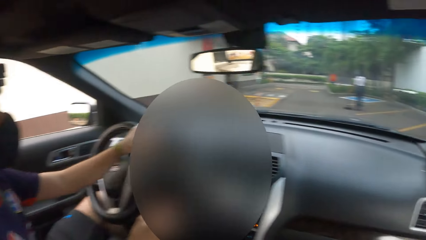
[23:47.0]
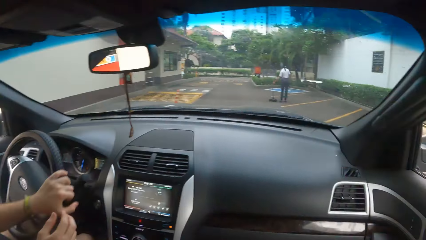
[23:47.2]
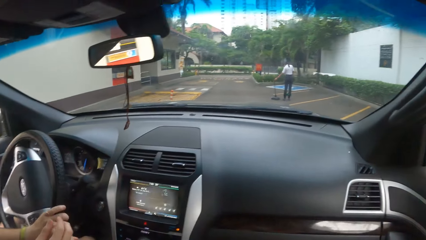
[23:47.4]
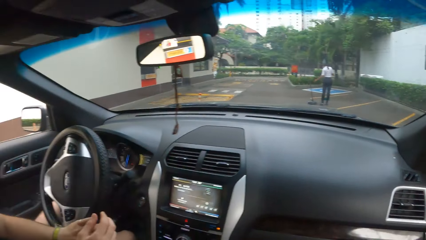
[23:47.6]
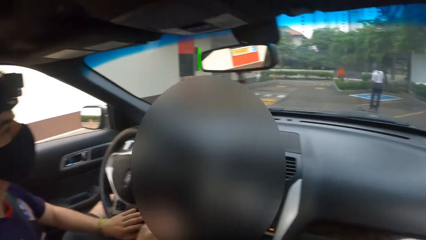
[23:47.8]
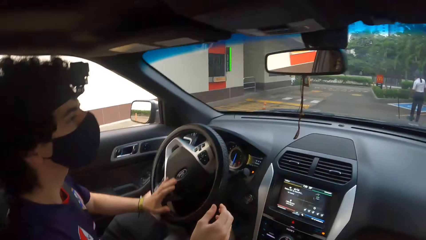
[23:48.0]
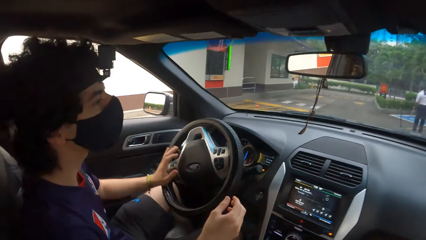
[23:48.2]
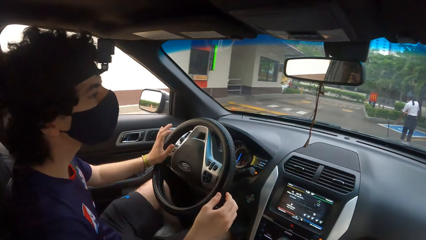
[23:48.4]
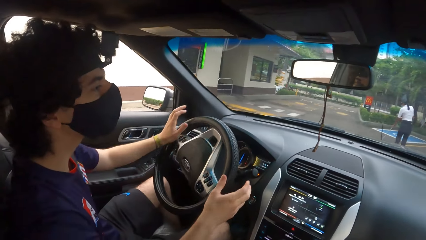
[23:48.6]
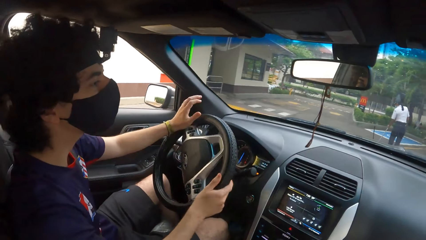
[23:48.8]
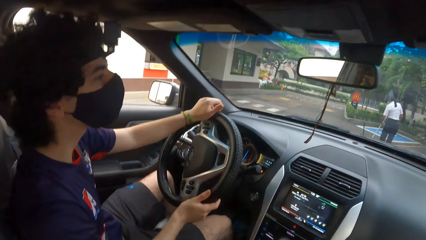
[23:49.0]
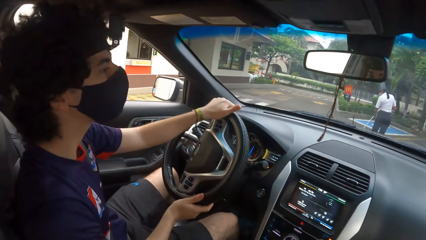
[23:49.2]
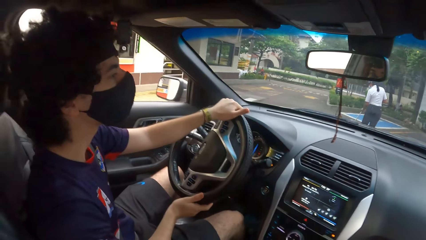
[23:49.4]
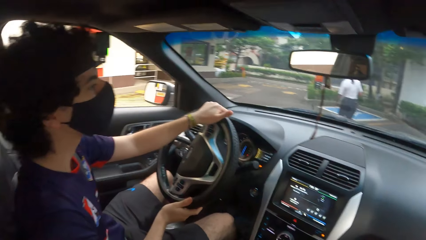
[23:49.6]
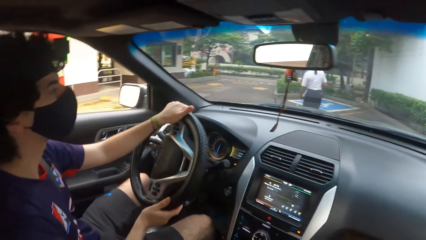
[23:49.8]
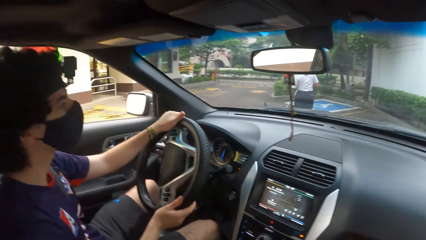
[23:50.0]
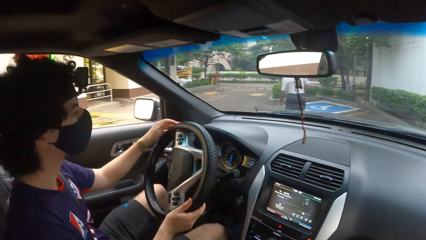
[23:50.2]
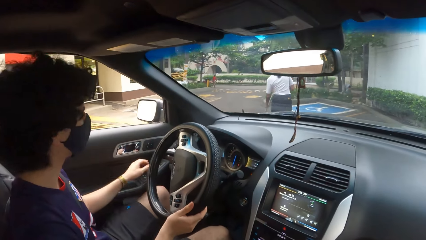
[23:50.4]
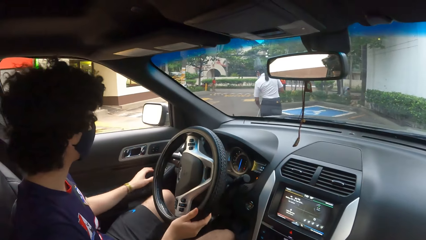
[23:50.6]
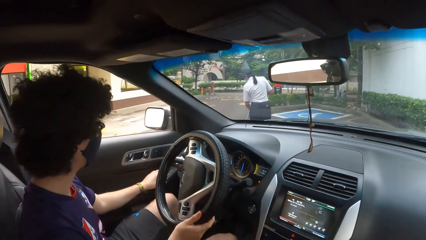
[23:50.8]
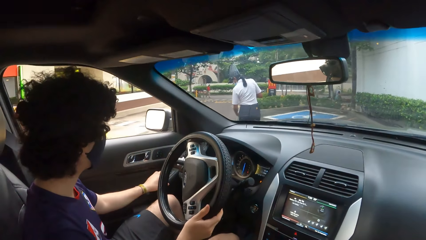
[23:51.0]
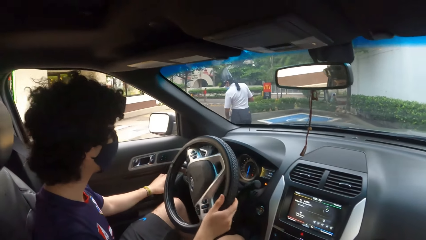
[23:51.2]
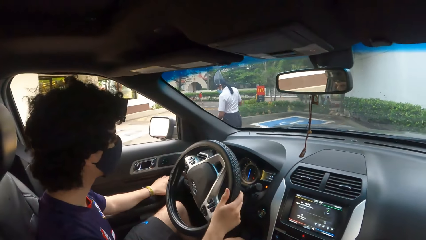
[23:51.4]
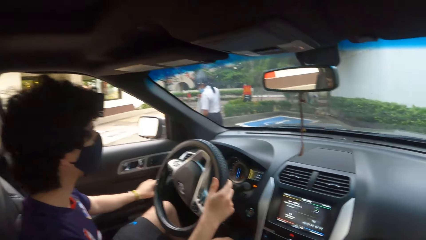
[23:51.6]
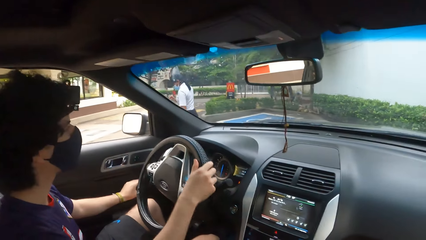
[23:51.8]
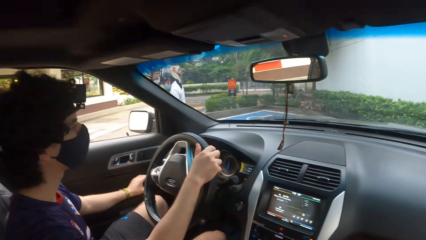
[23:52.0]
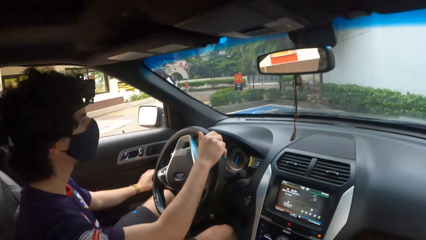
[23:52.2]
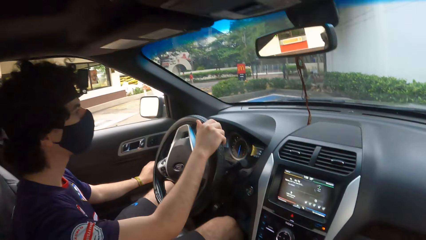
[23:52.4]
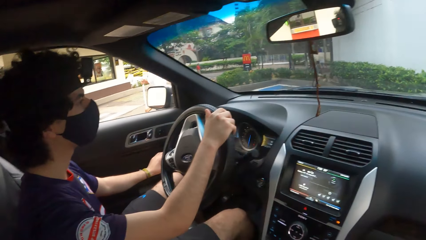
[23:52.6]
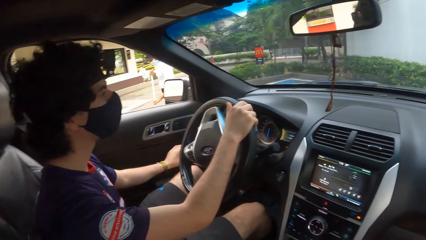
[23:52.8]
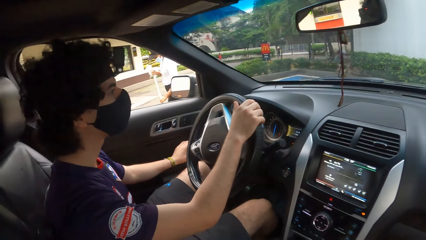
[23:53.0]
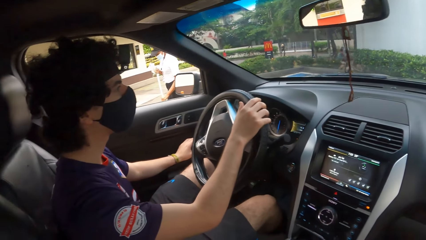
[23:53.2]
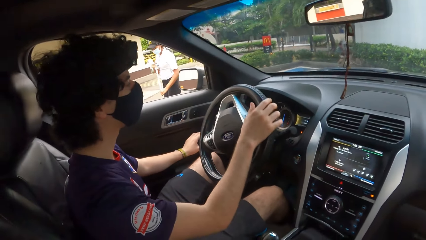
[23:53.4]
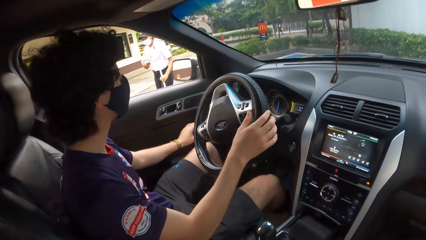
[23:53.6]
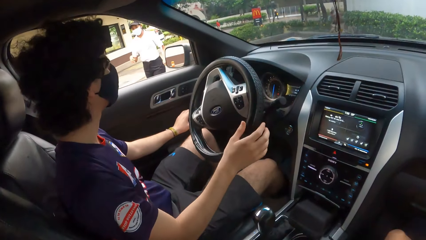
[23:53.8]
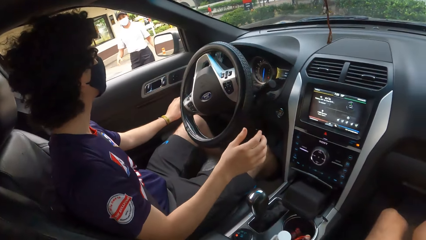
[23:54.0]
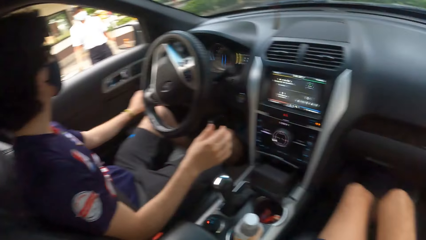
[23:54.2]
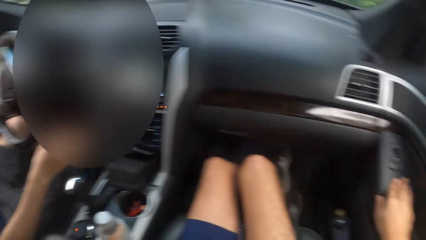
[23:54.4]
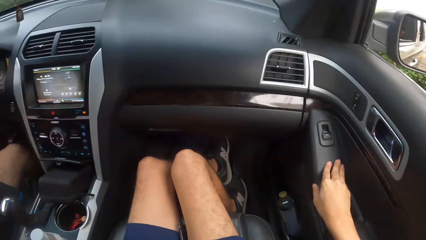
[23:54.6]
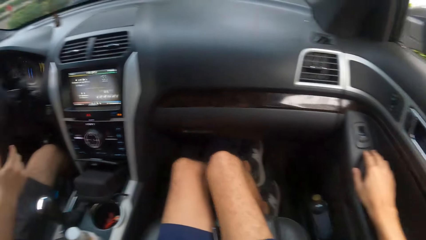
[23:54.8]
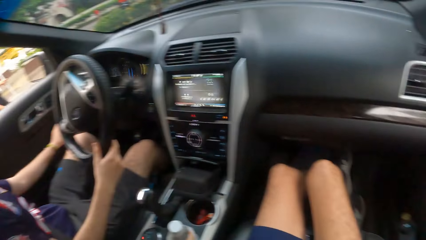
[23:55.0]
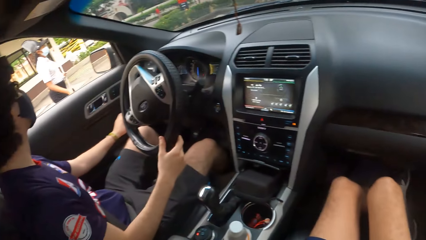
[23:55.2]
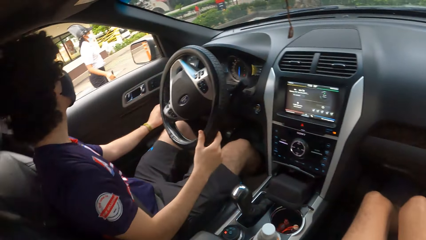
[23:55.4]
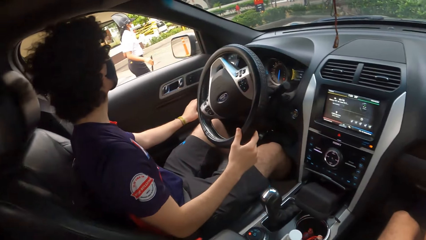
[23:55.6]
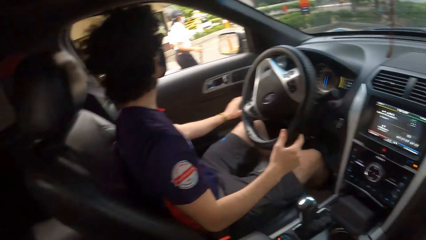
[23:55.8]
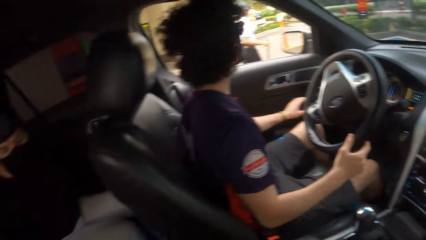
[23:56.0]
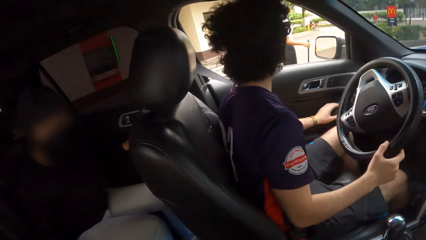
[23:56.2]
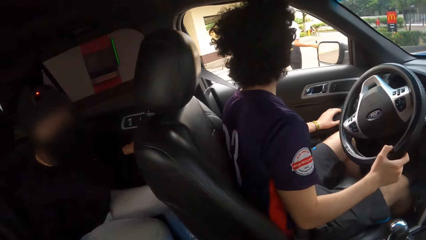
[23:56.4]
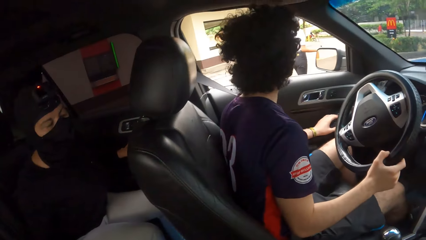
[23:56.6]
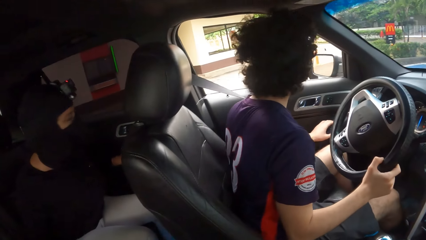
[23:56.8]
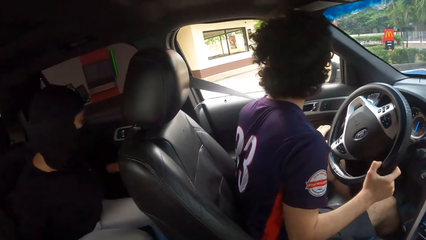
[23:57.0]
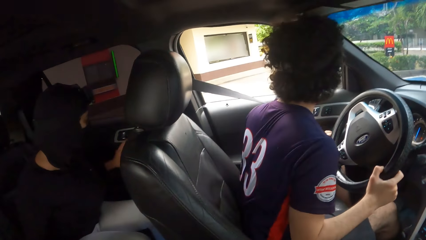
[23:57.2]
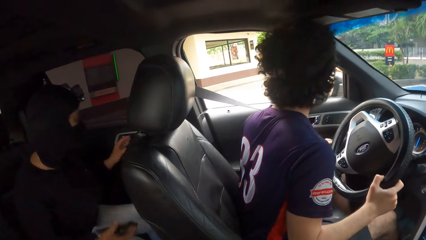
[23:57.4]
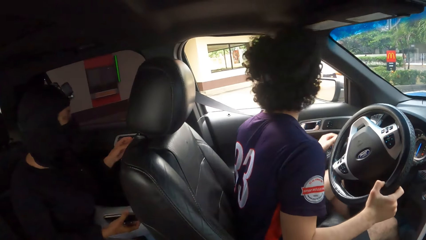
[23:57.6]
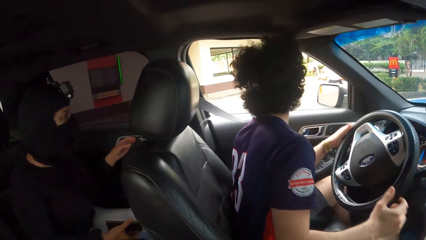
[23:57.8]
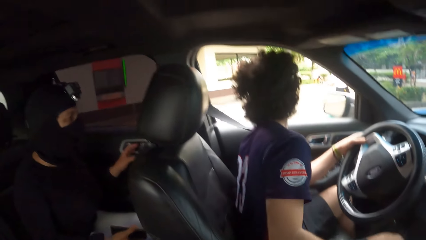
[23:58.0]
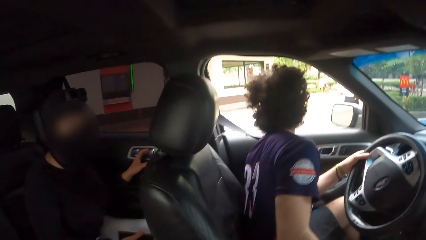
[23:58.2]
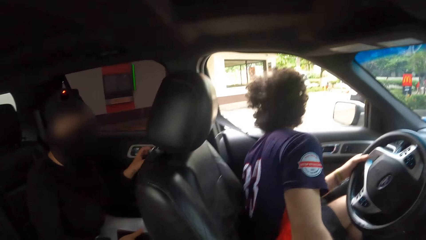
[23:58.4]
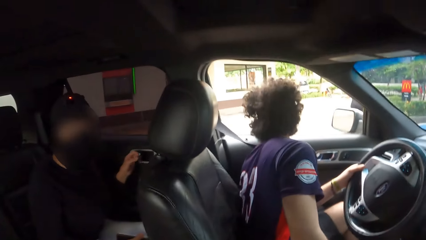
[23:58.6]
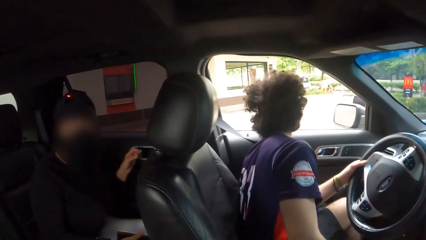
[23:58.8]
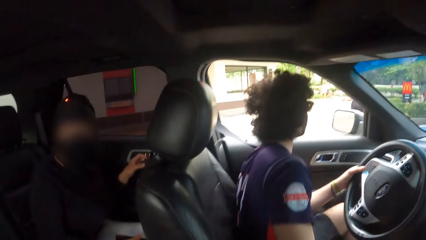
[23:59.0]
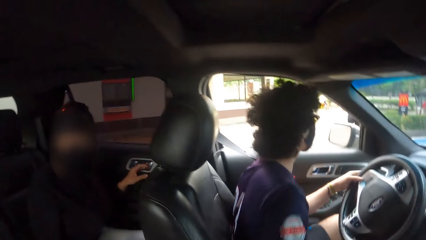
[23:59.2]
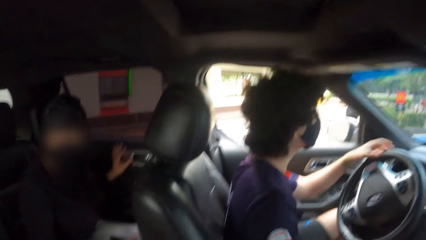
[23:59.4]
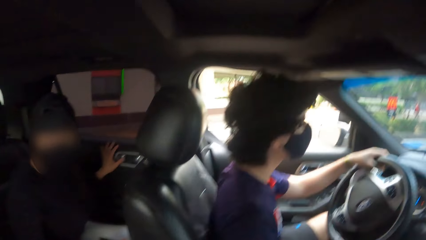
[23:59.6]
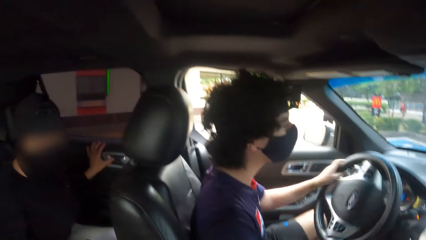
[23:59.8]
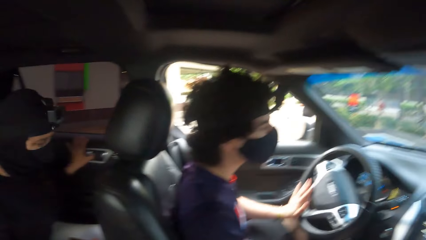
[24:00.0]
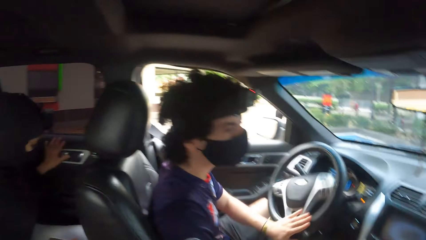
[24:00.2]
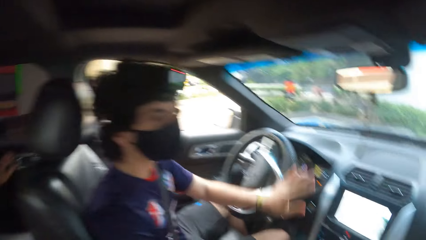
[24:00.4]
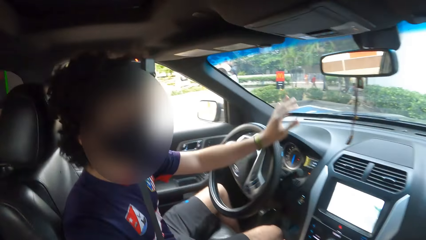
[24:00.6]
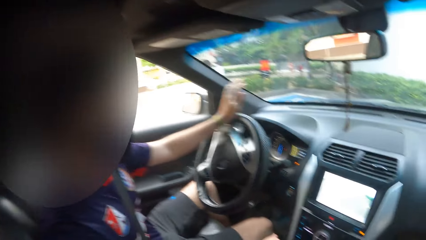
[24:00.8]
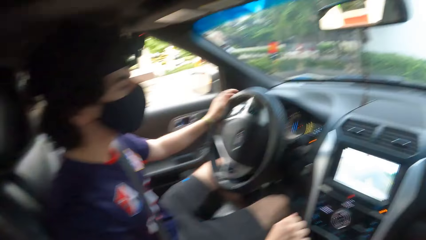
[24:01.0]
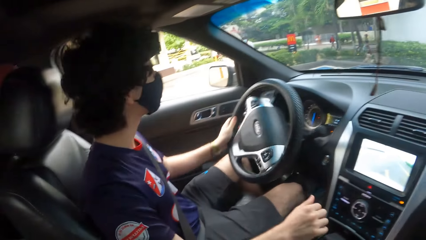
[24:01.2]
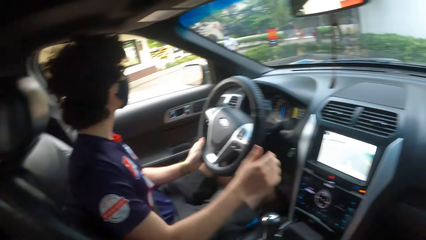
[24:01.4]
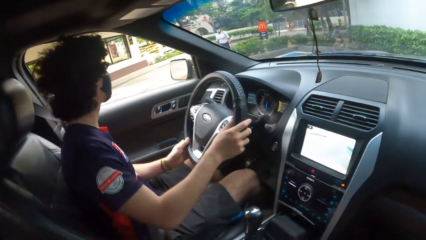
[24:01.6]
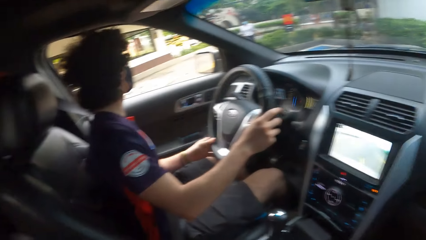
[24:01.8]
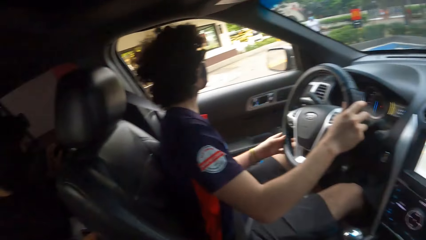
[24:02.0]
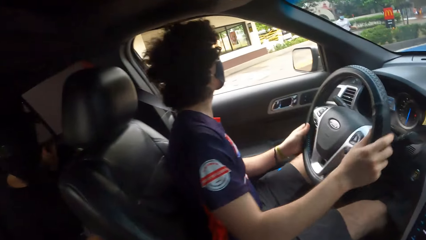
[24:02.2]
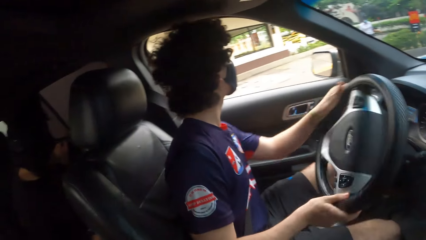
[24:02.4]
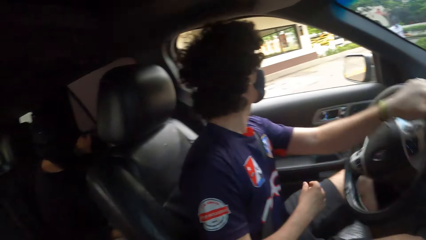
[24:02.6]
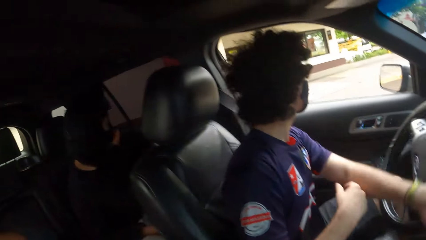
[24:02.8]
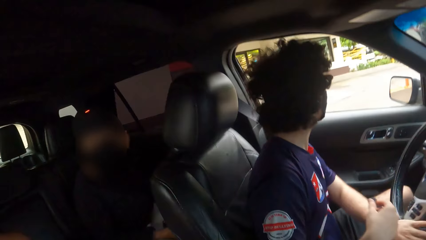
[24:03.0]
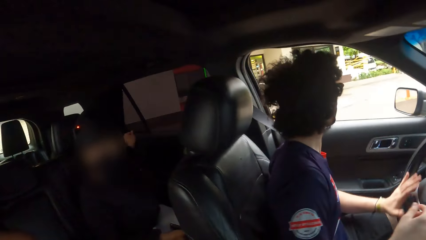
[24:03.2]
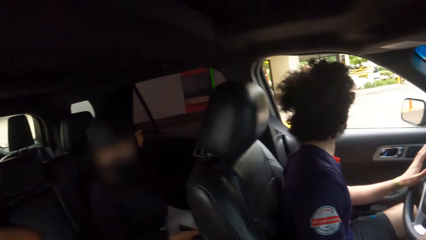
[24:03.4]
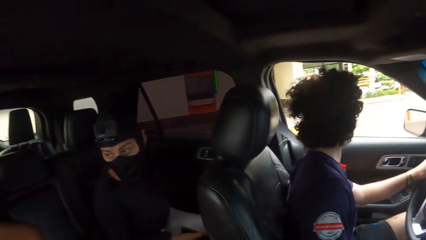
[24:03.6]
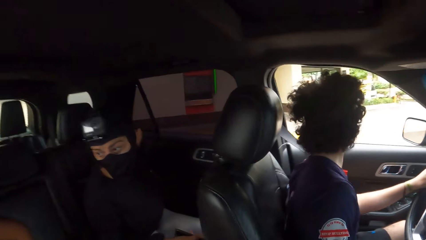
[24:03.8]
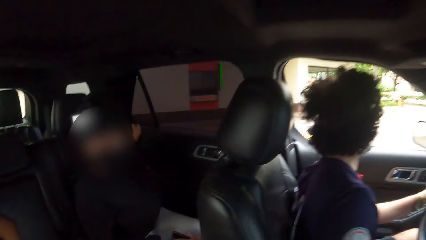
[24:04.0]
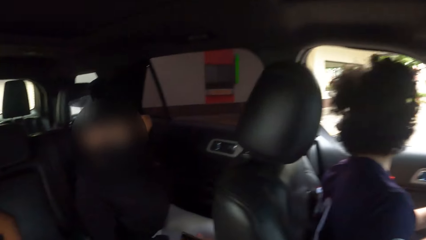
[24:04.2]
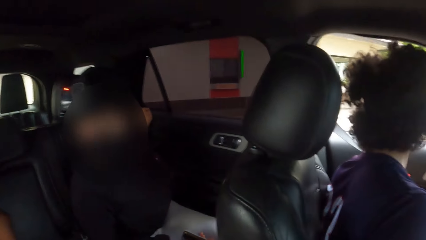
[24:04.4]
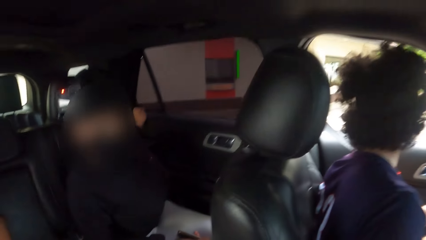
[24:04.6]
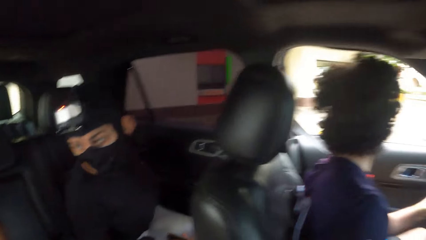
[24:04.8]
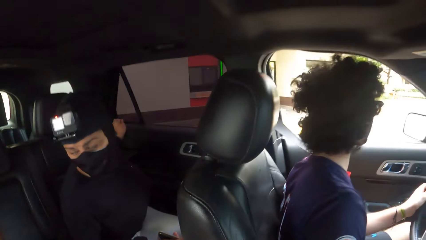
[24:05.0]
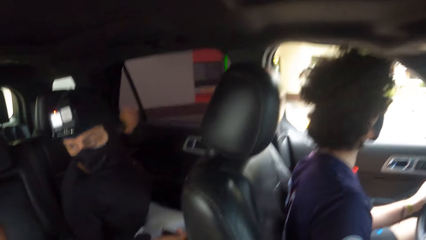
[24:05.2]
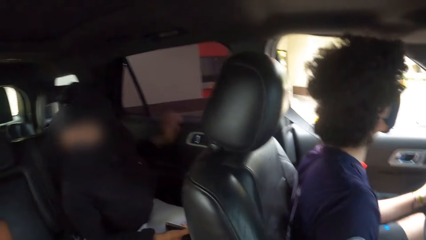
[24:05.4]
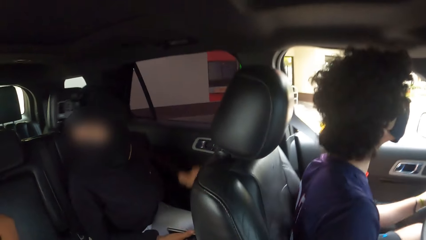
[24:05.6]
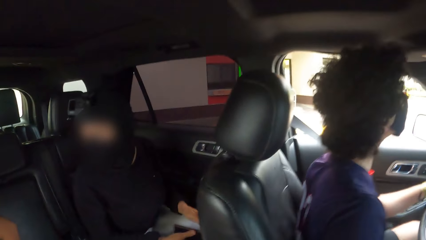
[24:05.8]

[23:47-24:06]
A man parks a car. The man pulls back the right hand. The camera wearer looks around. A woman looks around. The camera wearer stares at another man. They look around. The first man drives the car.
